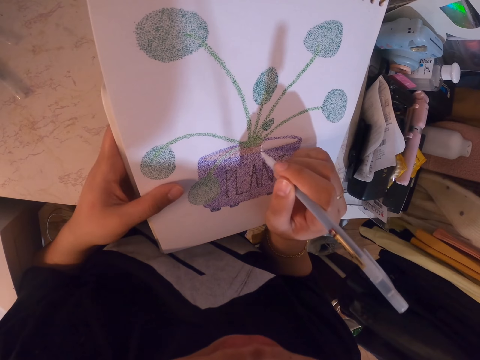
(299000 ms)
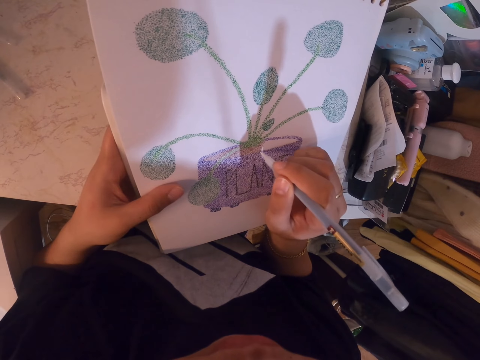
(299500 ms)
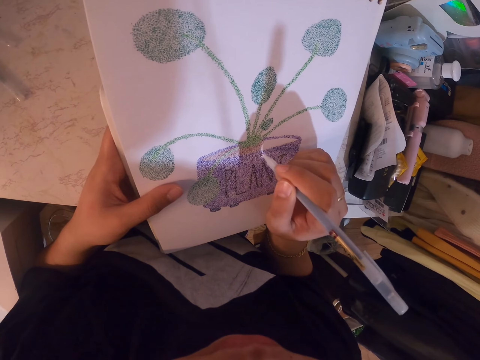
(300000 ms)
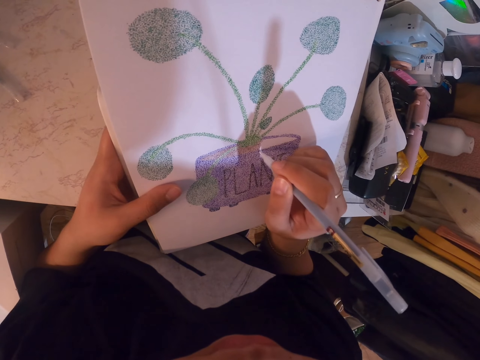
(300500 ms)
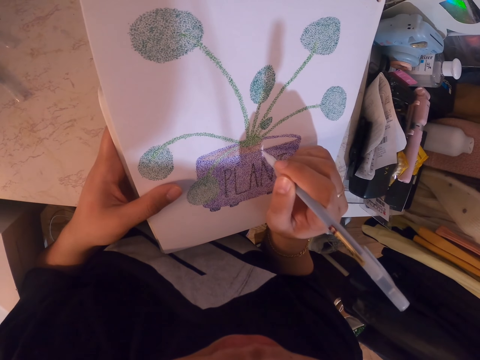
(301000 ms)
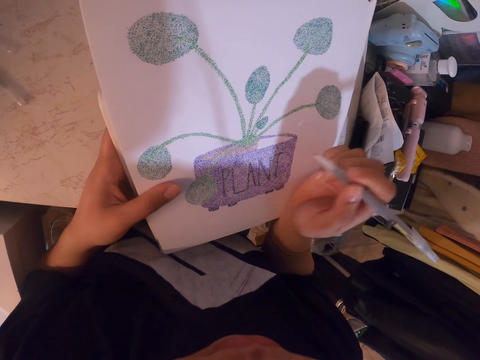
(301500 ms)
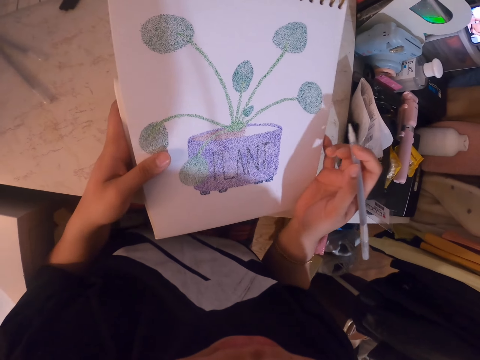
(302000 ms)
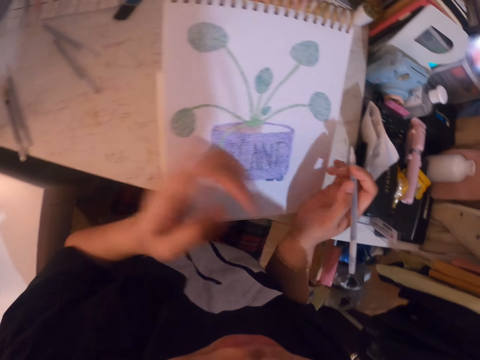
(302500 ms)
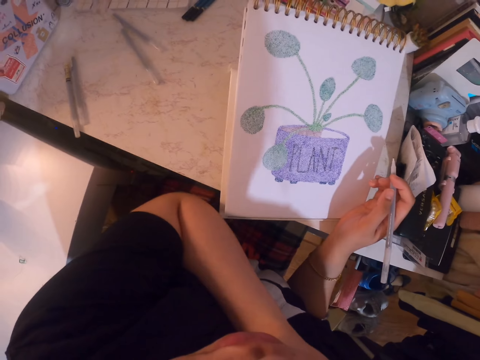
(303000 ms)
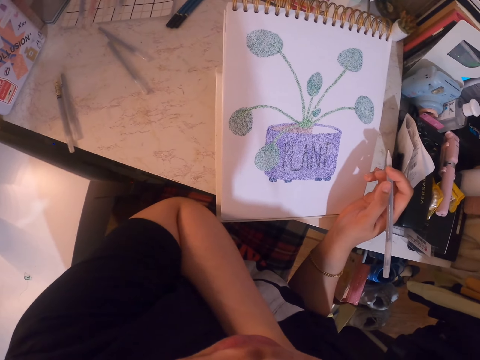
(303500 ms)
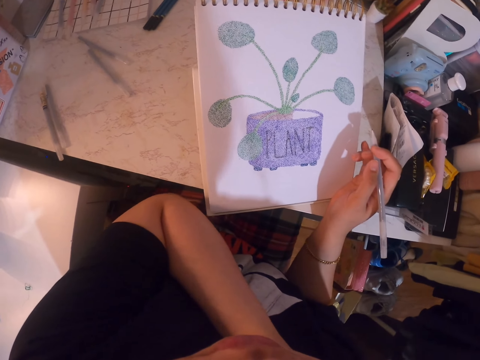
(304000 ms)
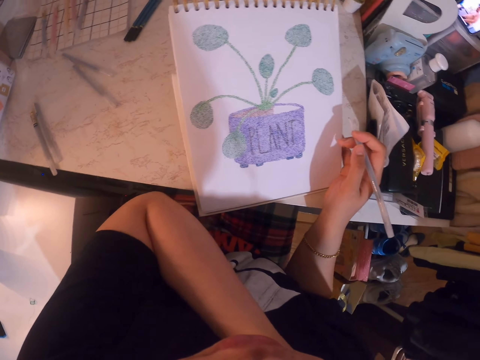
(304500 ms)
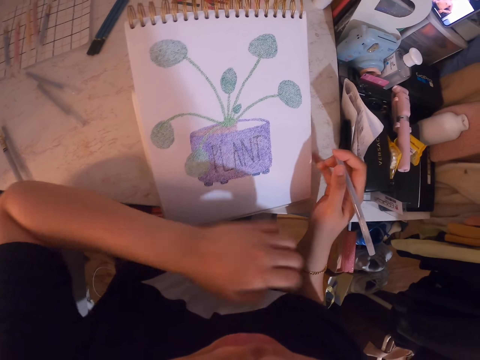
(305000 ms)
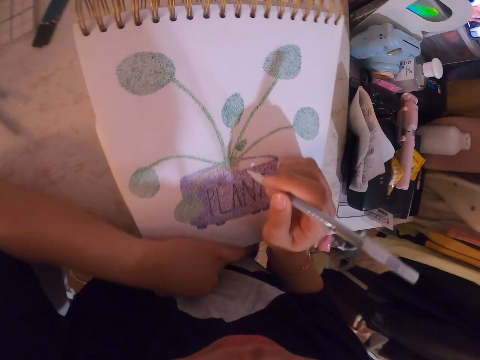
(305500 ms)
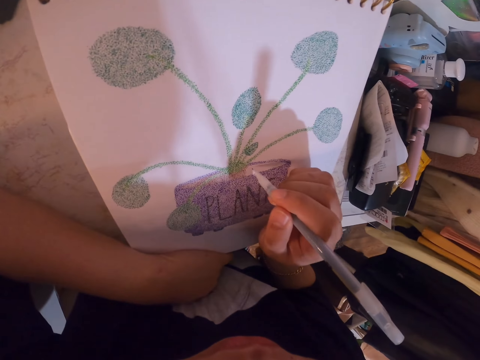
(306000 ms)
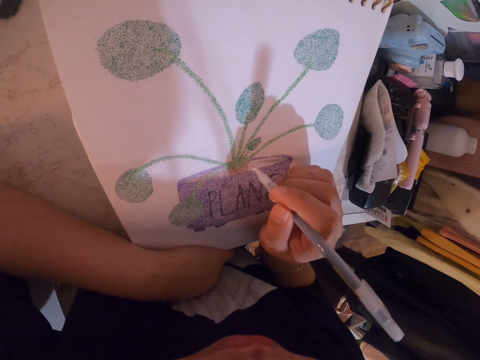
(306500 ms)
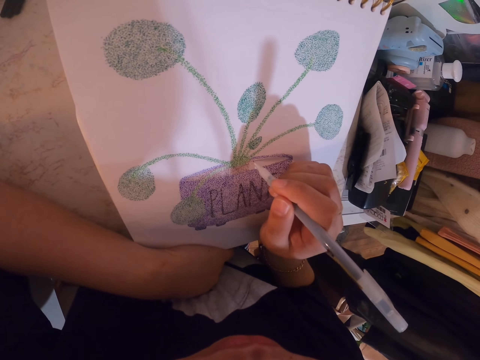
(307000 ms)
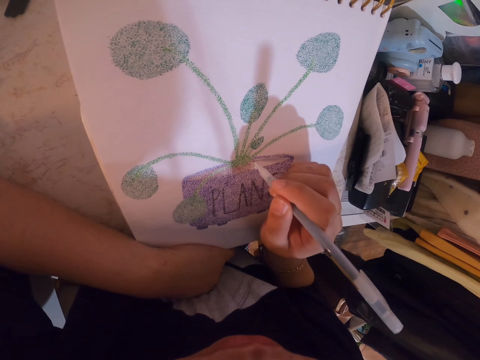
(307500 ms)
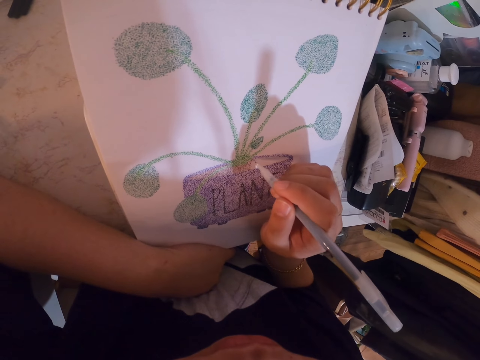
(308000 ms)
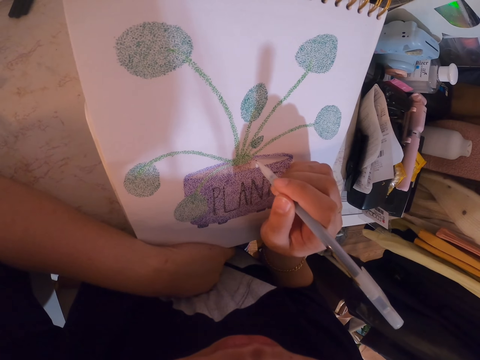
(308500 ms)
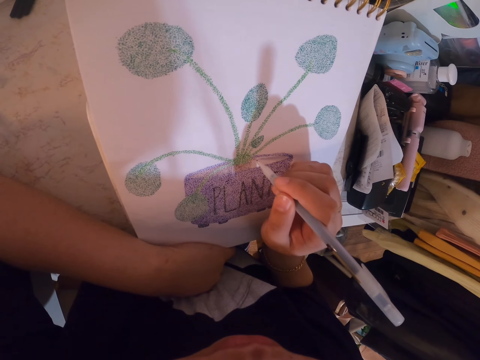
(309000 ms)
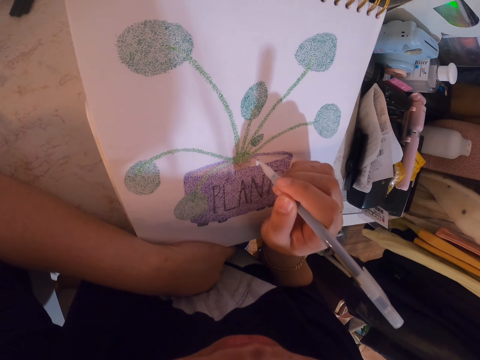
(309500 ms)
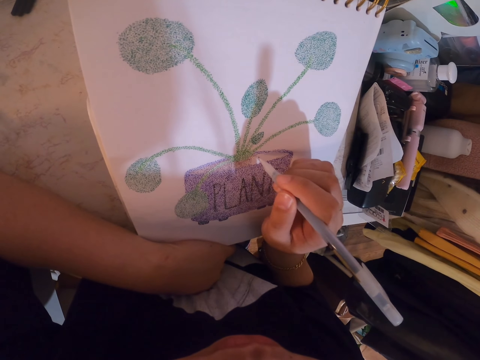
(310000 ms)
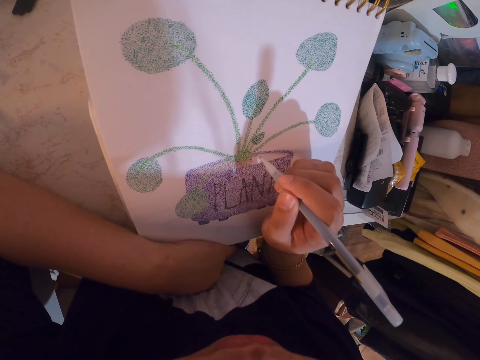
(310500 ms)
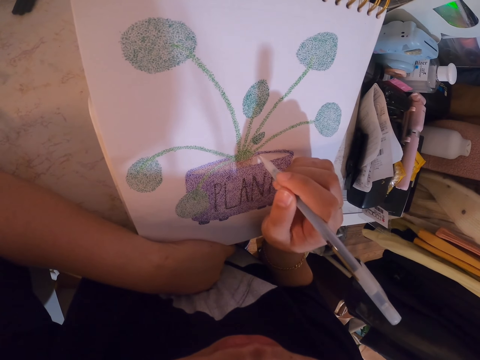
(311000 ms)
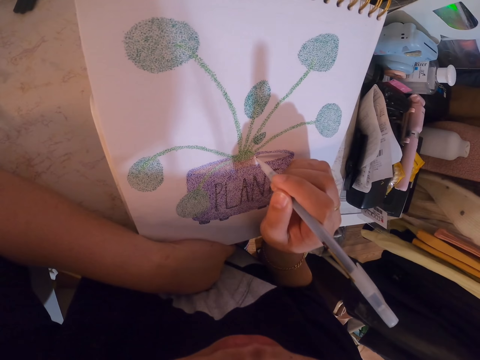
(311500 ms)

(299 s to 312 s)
The camera wearer stares at the sketch. She adjusts the drawing pen in her hand, puts the drawing on the table and scratches the body. She places her hand on the drawing. She adds dots on the drawing with the drawing pen.

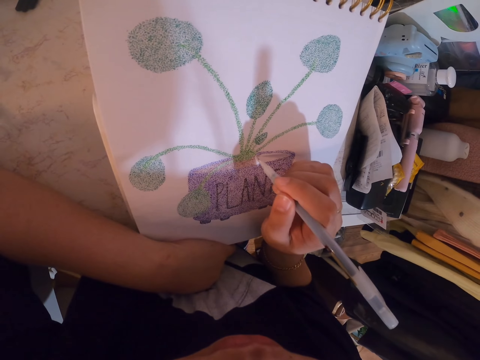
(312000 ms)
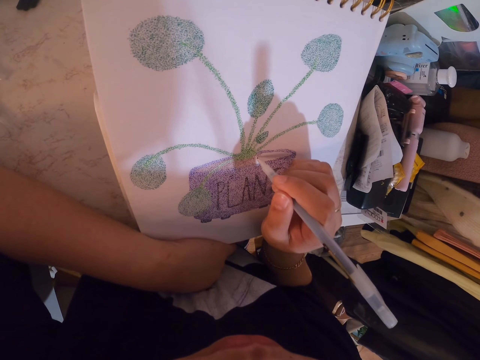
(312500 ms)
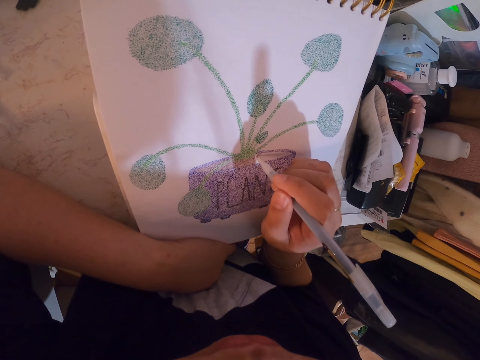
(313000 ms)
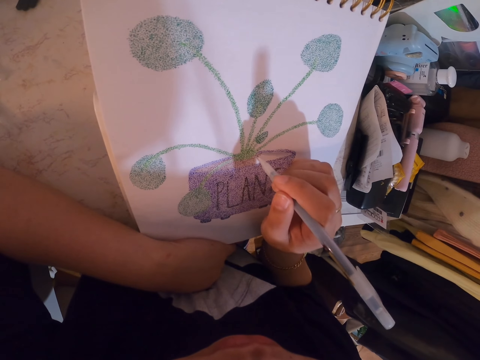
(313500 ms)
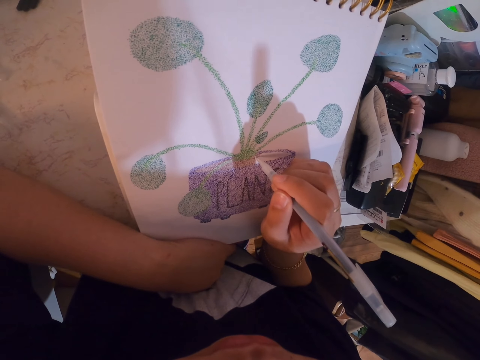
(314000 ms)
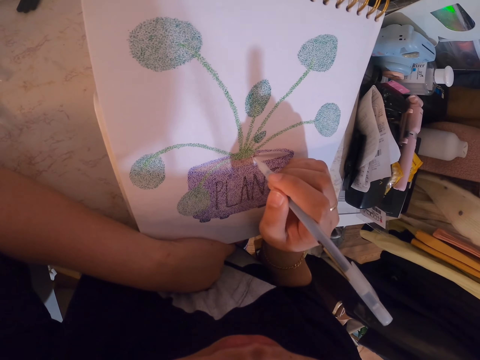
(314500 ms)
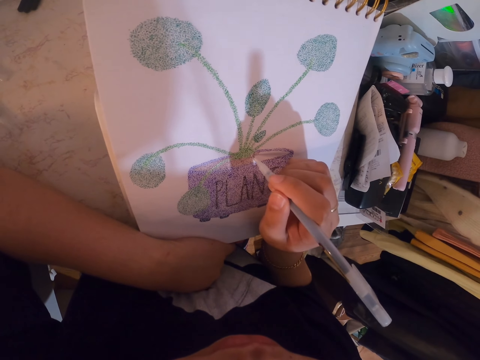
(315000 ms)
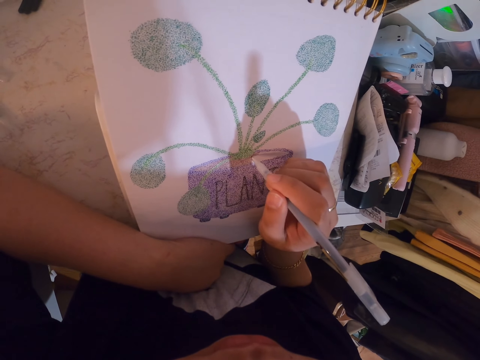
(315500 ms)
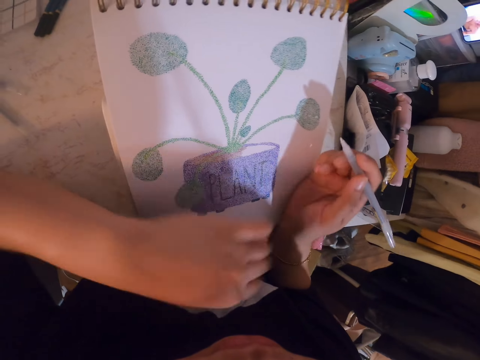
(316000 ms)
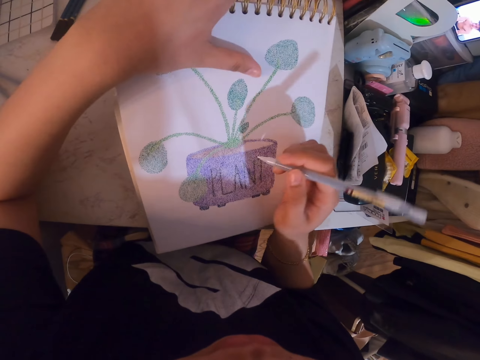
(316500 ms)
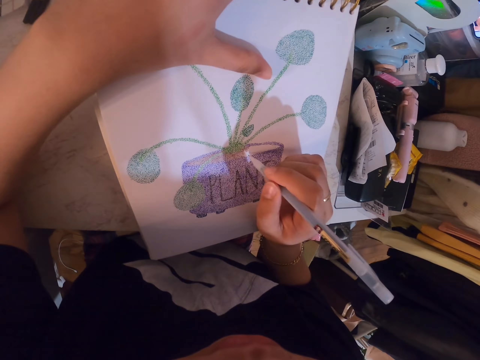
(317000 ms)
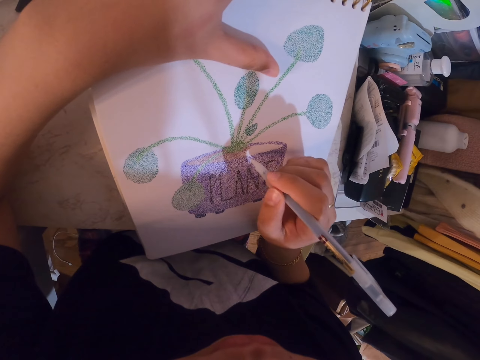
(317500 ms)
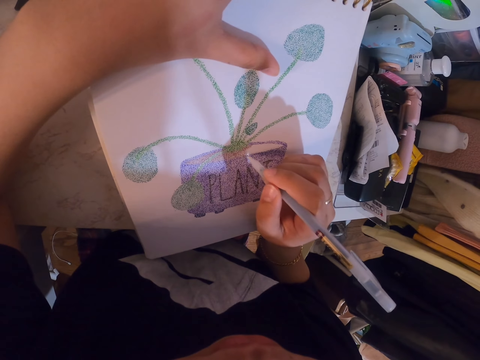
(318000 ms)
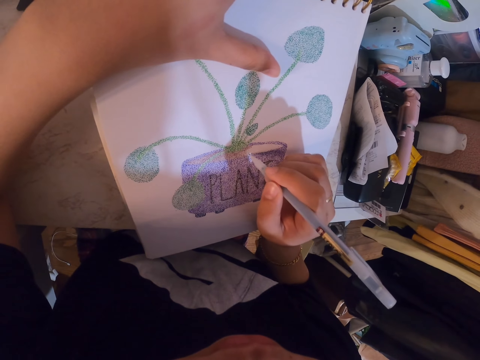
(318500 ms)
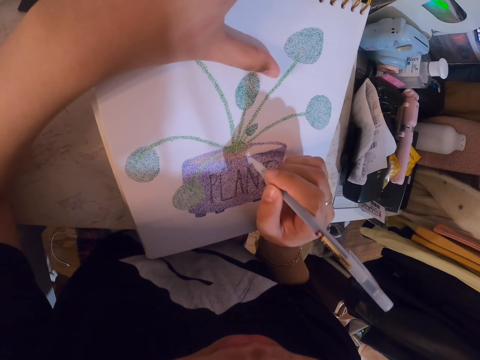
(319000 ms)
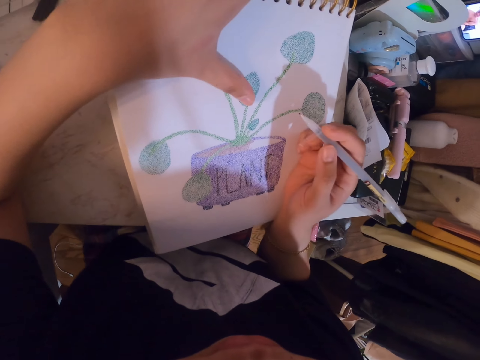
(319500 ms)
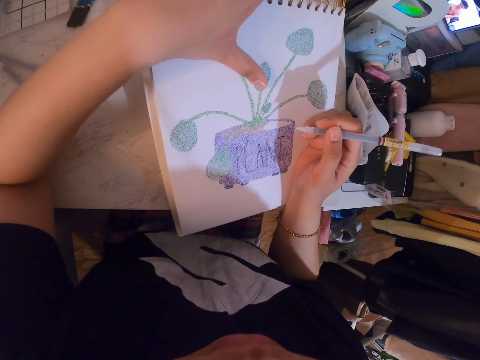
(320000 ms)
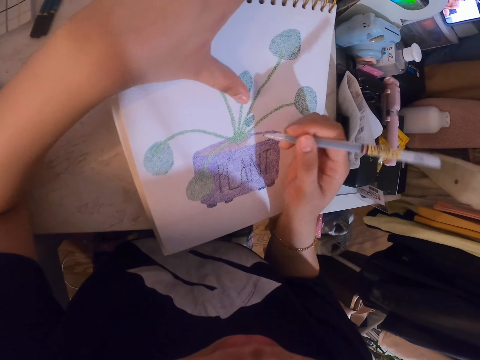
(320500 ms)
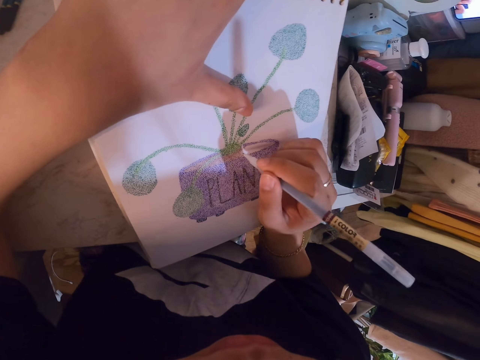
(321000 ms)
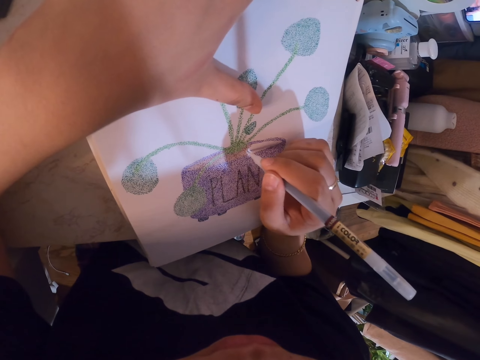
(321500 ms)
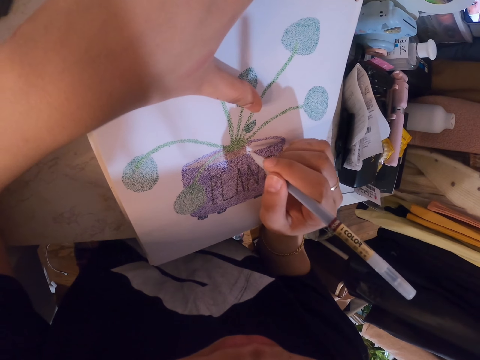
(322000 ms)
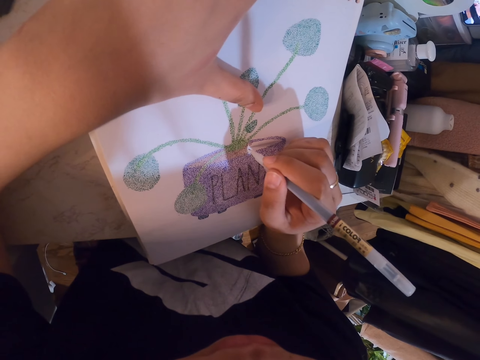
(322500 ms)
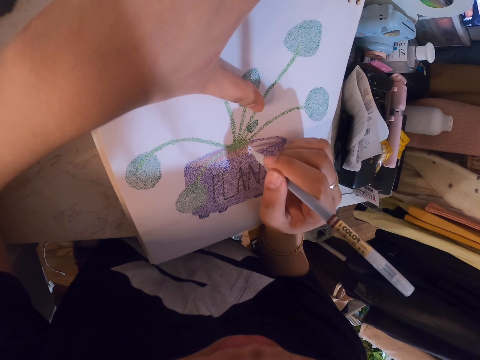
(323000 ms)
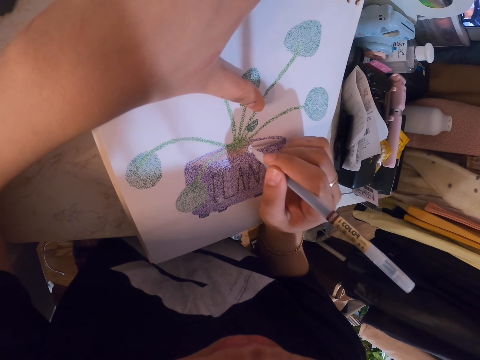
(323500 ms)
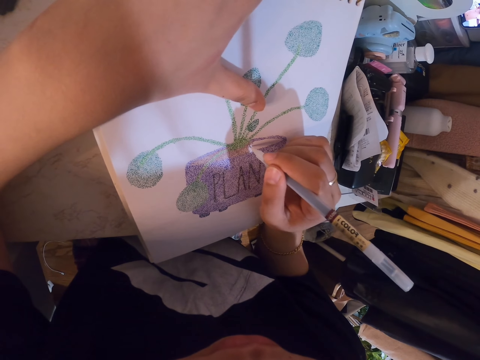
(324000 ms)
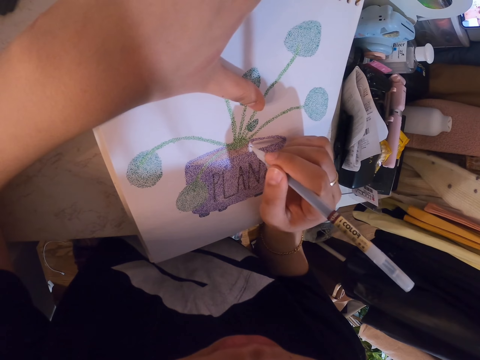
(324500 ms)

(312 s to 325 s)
The camera wearer moves the hands. They hold the drawing. They add dots on the drawing with a drawing pen. They stare at the sketch. They paint the sketch.
